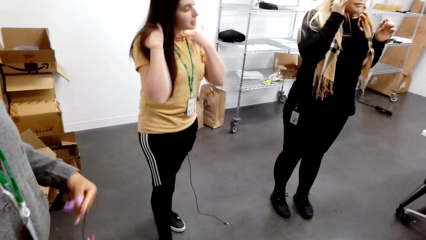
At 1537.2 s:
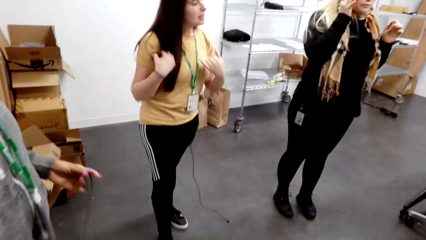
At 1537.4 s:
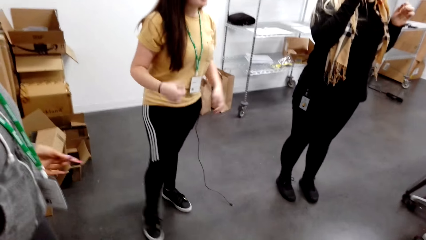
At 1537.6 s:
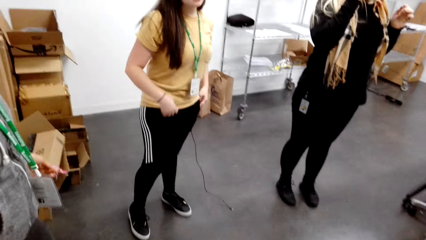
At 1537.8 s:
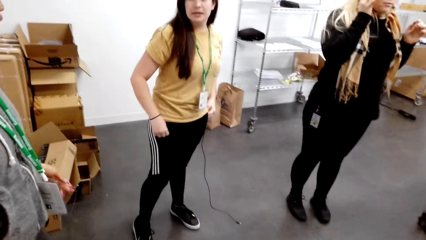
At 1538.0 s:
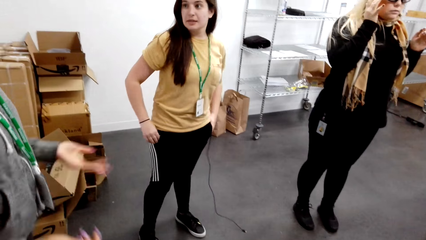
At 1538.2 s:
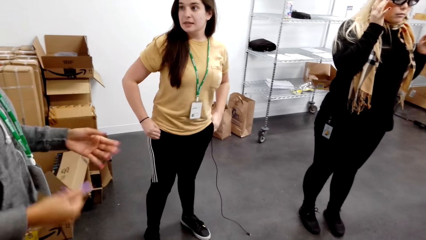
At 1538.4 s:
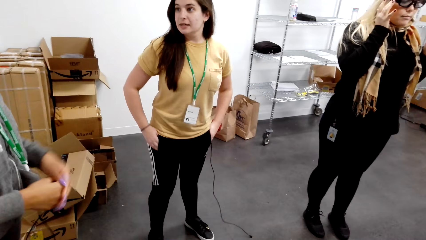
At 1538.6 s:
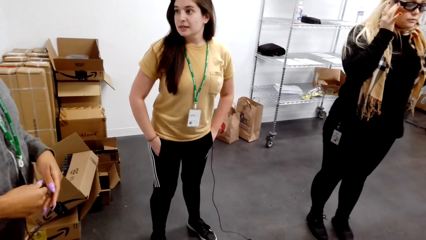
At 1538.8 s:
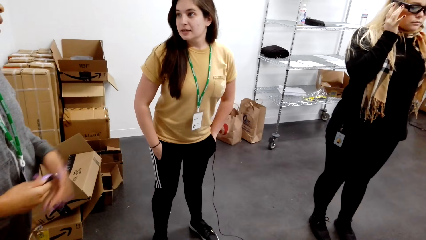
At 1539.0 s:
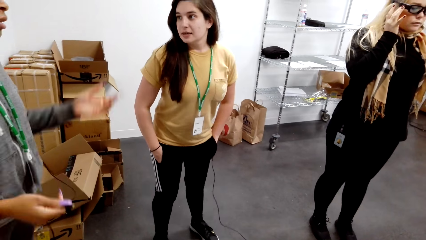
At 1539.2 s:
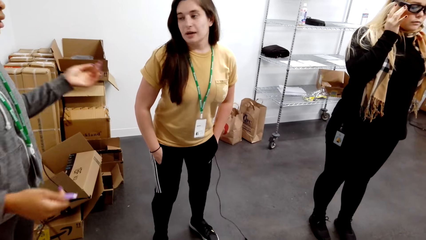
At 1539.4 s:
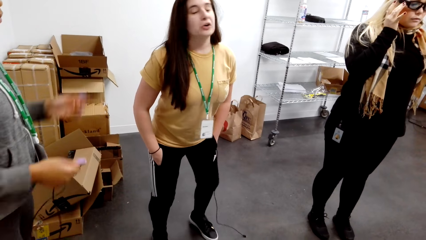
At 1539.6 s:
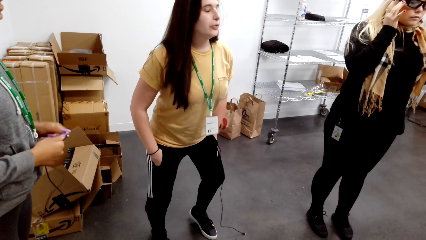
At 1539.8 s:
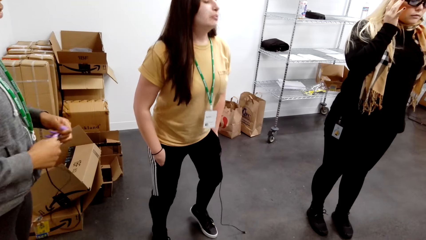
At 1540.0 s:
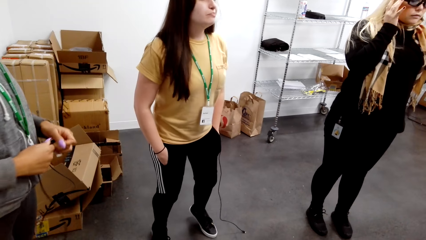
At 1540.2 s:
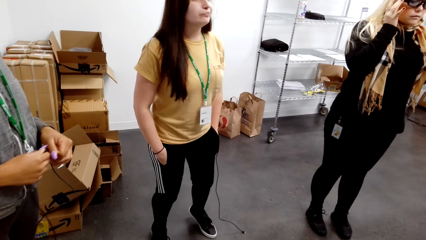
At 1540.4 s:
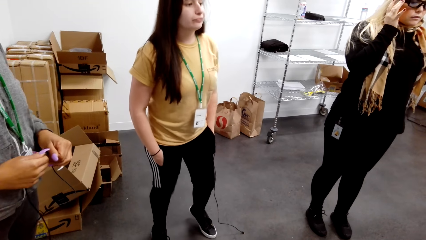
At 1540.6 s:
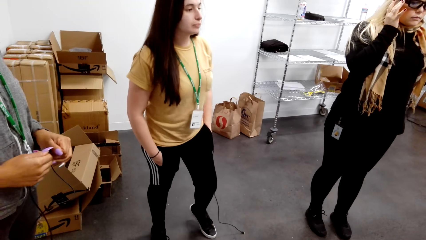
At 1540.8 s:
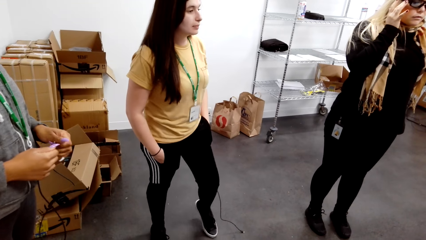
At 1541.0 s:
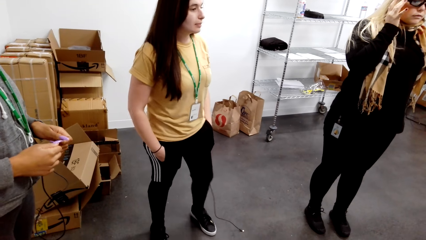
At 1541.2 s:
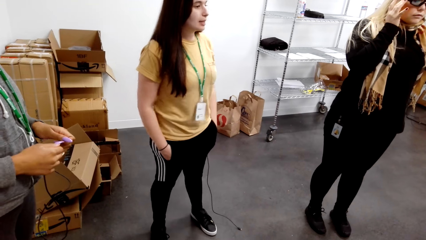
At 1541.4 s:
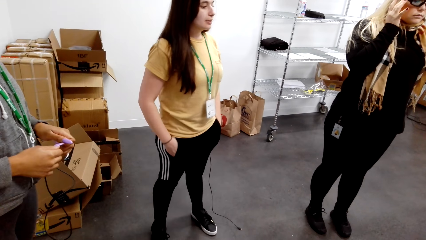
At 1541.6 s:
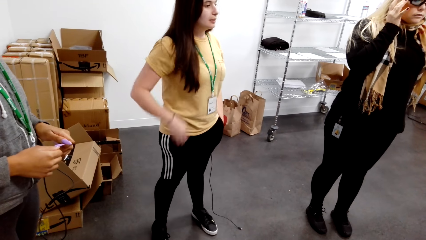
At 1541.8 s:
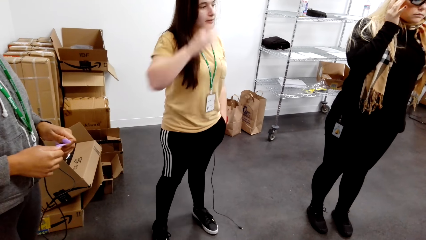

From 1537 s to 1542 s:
The camera wearer looks around in the room. A woman adjusts hair. The camera wearer stands in the room. The woman converses with another woman. The other woman gestures with hands.
